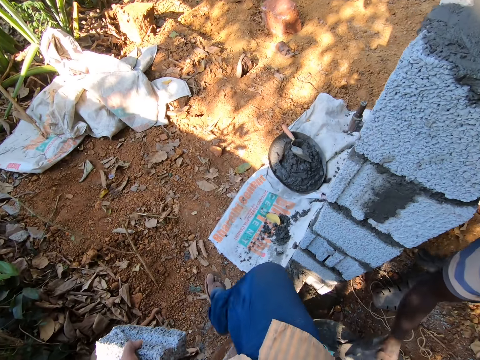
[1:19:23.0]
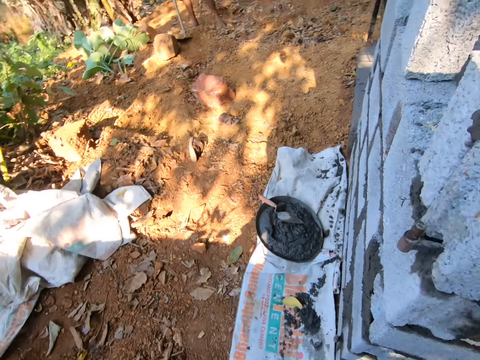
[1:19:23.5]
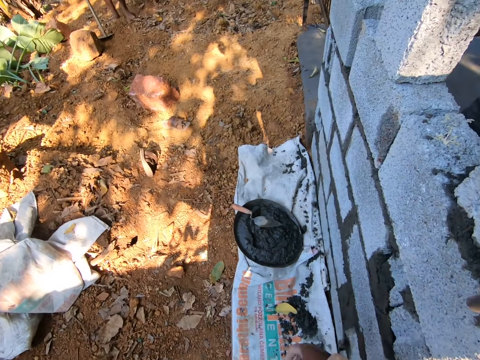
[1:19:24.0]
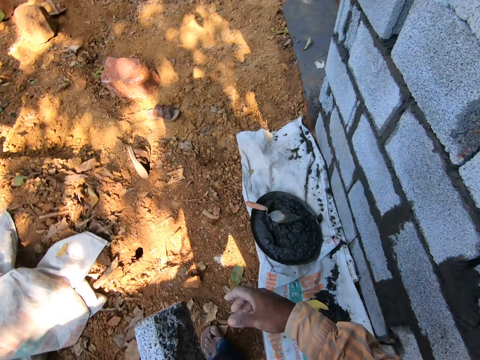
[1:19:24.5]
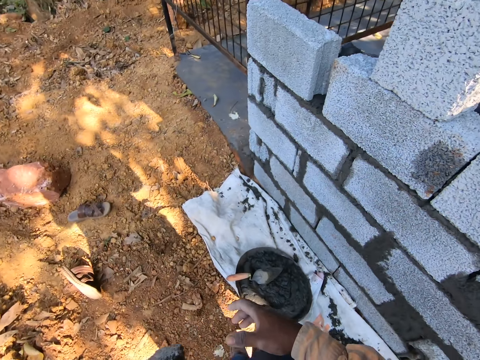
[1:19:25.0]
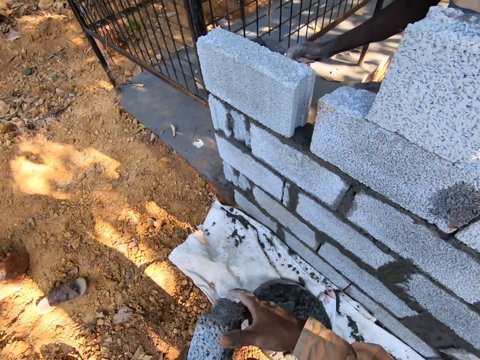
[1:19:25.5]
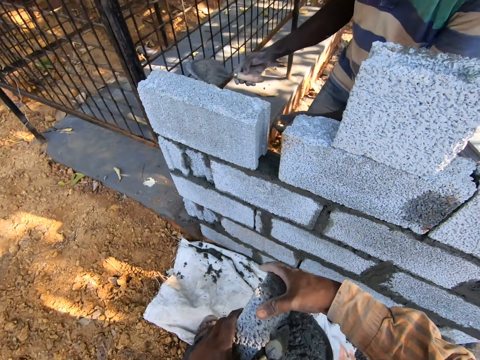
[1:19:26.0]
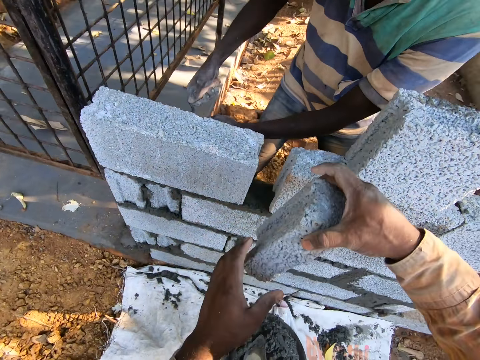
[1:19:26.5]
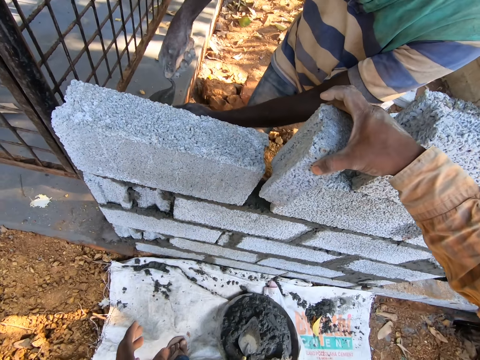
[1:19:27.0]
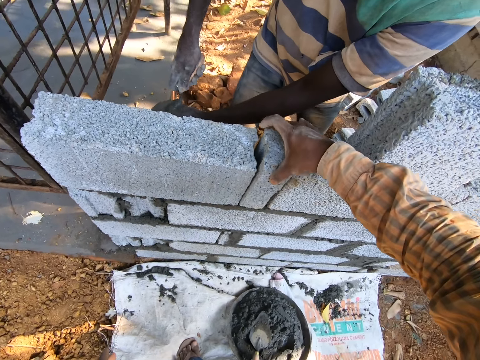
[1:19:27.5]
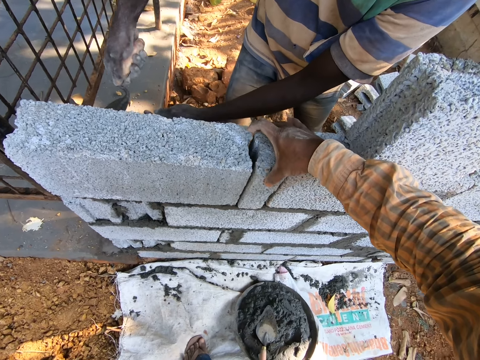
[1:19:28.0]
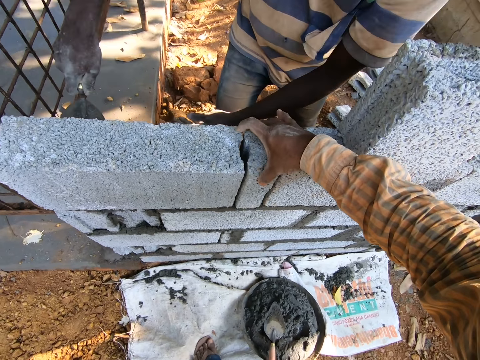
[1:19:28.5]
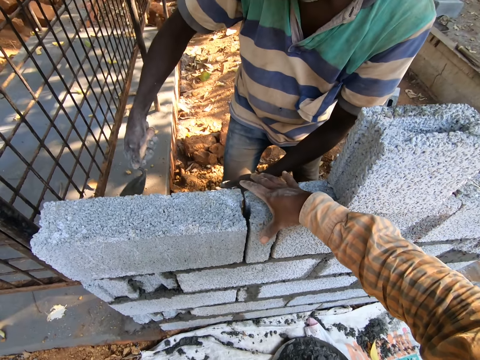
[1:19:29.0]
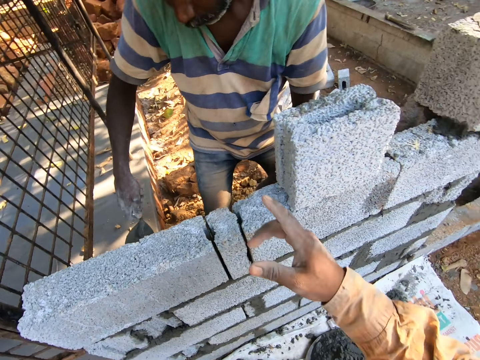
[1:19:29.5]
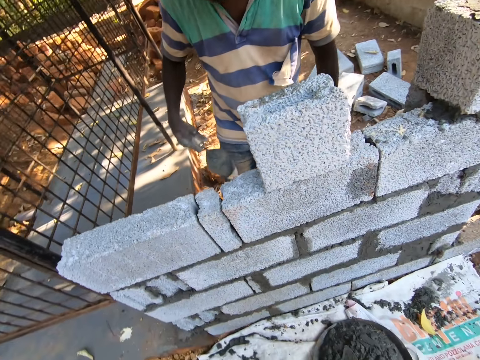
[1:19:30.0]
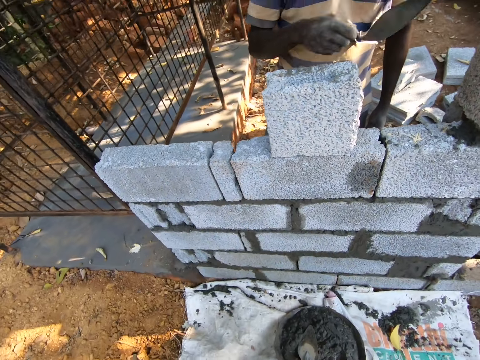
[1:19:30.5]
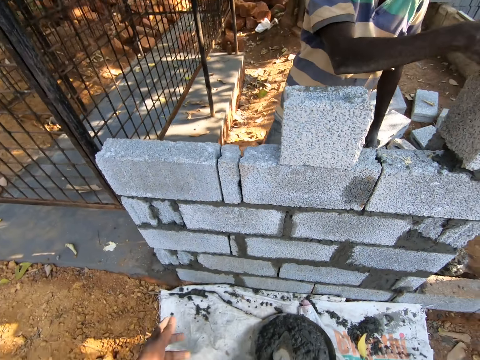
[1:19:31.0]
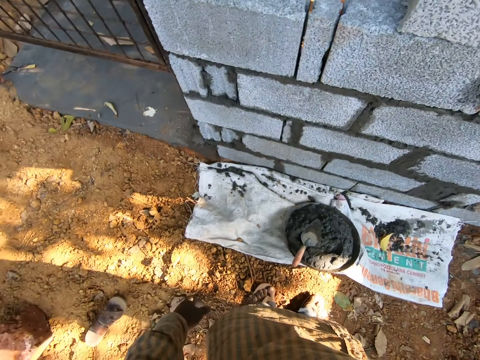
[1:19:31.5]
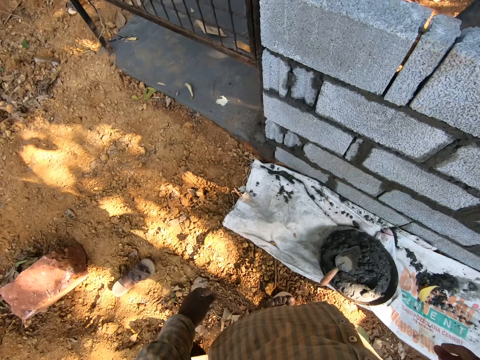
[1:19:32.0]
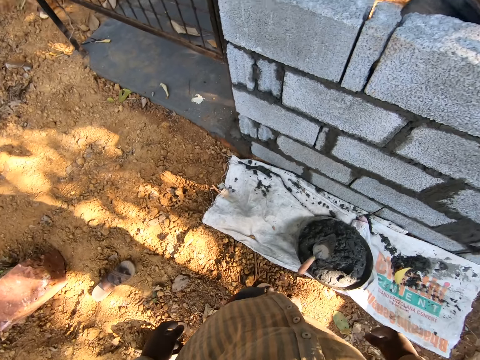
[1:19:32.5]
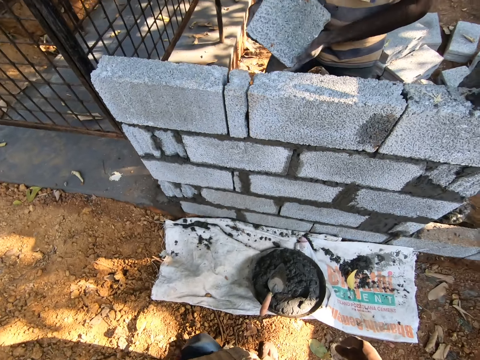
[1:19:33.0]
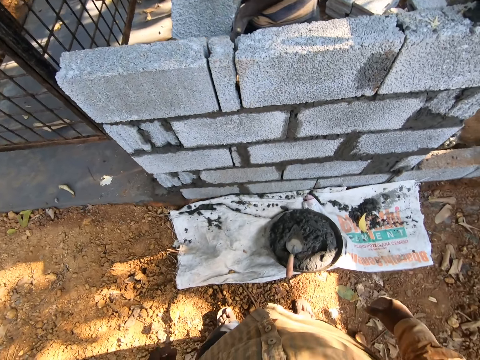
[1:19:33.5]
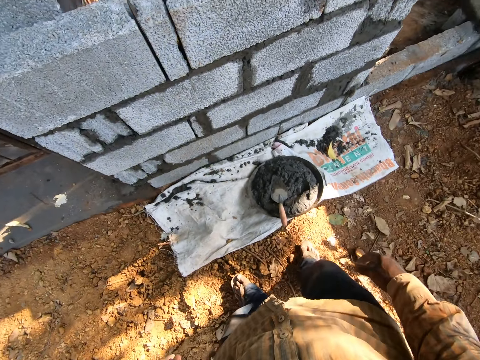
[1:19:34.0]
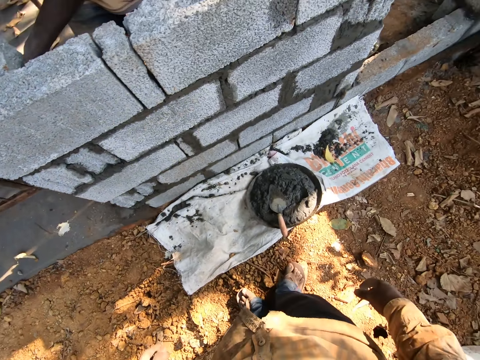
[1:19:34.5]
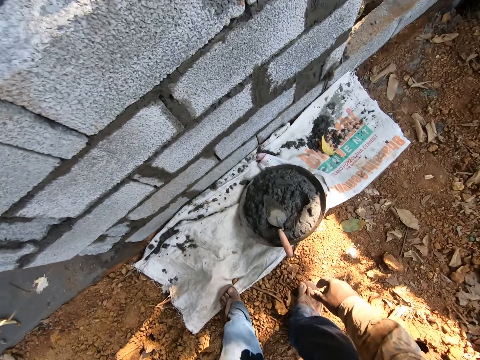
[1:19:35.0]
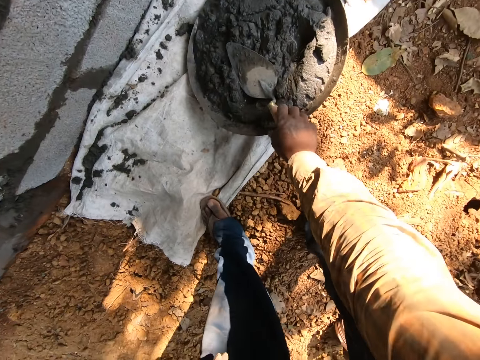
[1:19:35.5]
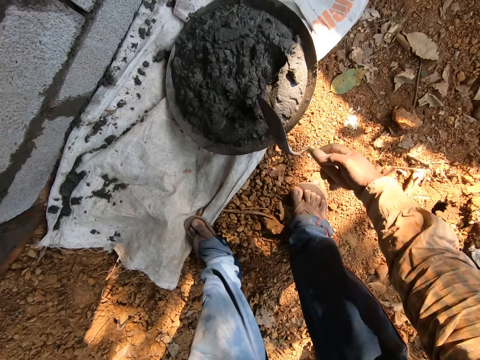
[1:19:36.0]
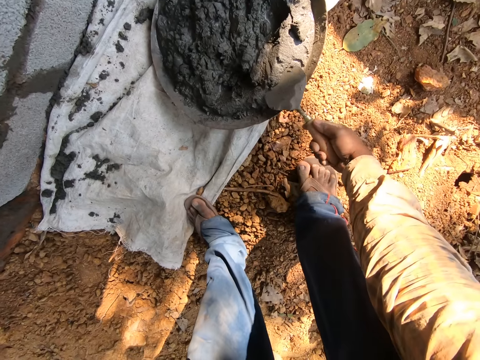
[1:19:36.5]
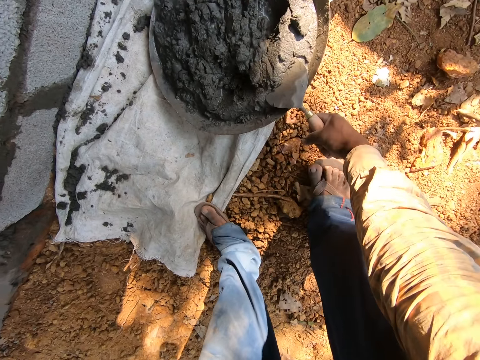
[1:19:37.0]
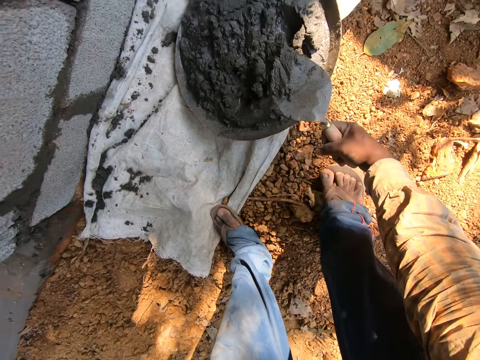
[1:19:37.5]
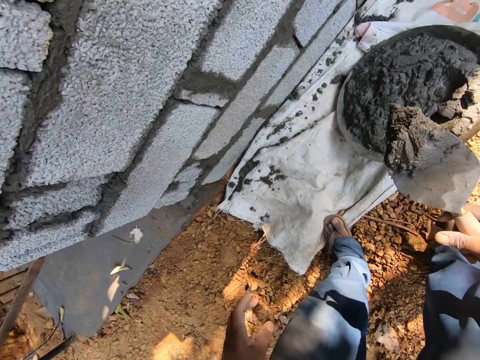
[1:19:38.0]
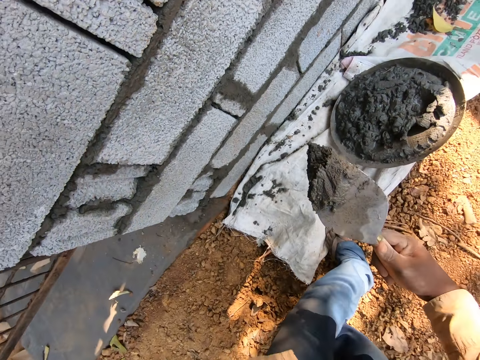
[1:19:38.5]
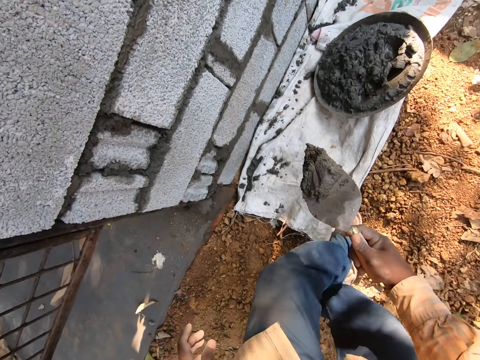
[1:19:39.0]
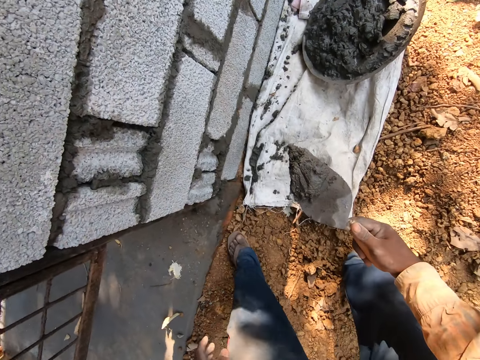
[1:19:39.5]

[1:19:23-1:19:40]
A man plasters wet cement on the wall with the trowel in his right hand. The camera wearer passes the brick from his left hand to his right hand and places the brick in his right hand on the wall. The man holds a brick in both hands and places the brick in both hands on the wall. The camera wearer picks up the trowel in the mortar pan on the ground with his right hand. He scoops wet cement from the mortar pan on the ground with the trowel in his right hand.

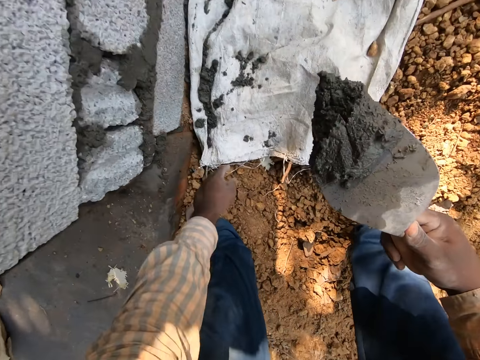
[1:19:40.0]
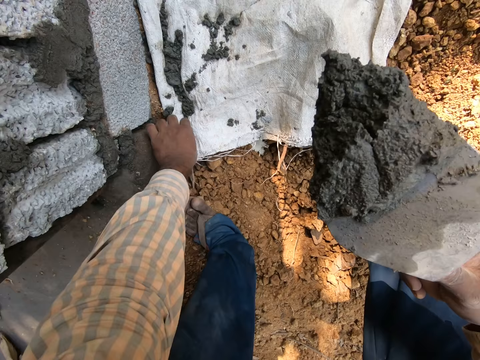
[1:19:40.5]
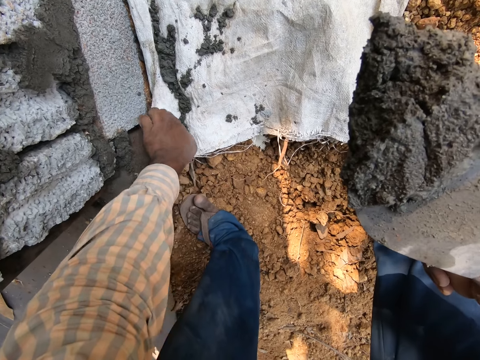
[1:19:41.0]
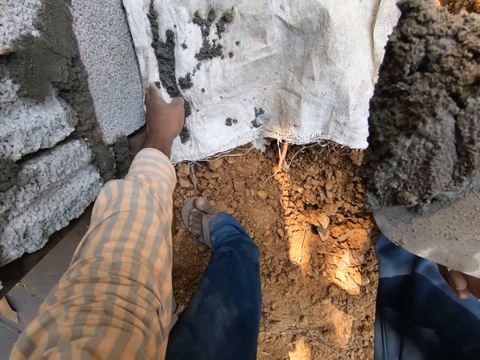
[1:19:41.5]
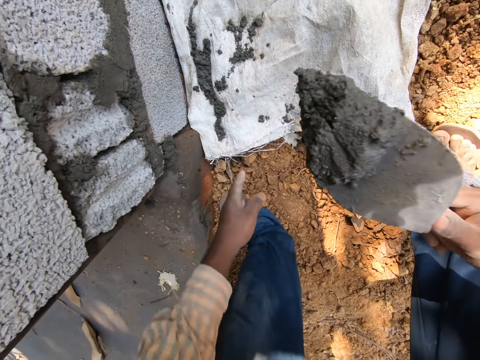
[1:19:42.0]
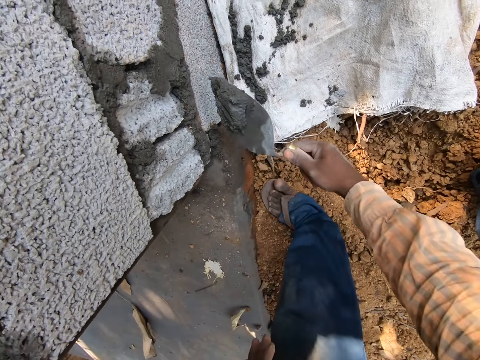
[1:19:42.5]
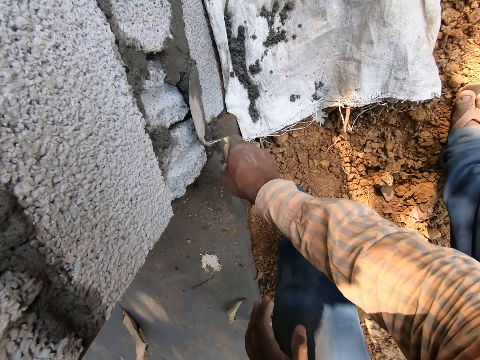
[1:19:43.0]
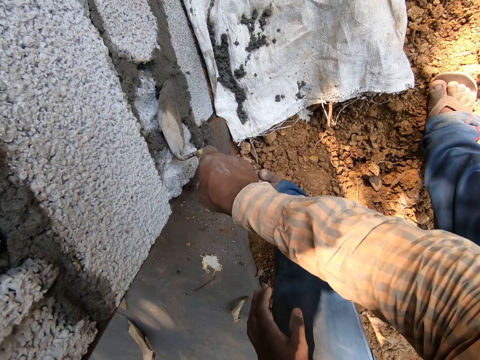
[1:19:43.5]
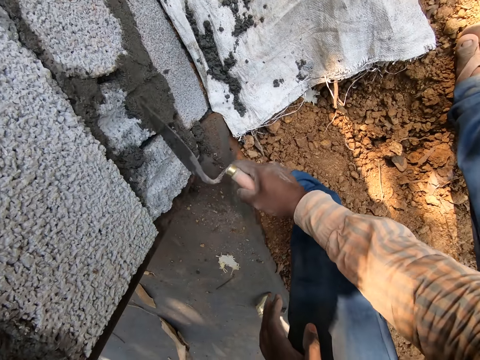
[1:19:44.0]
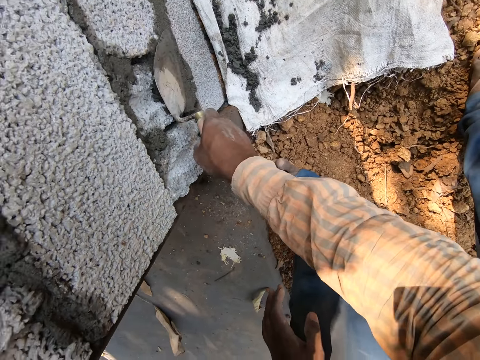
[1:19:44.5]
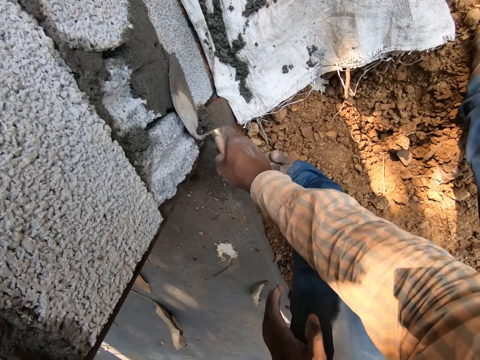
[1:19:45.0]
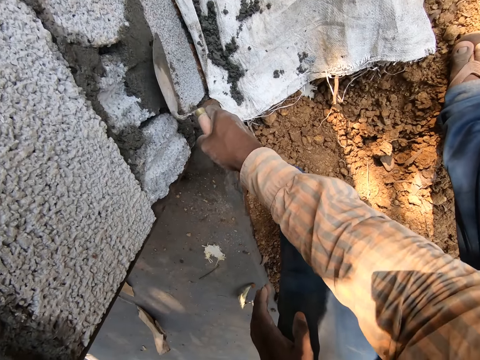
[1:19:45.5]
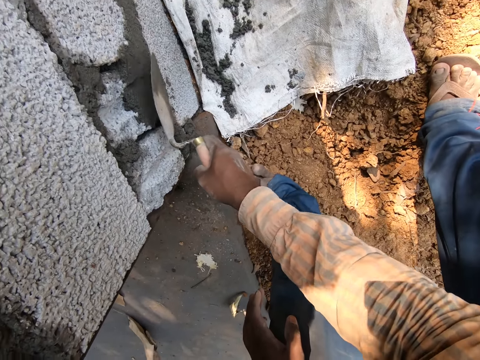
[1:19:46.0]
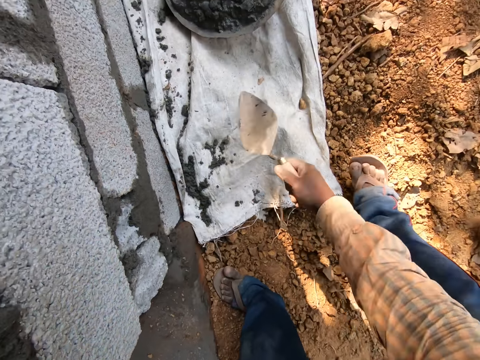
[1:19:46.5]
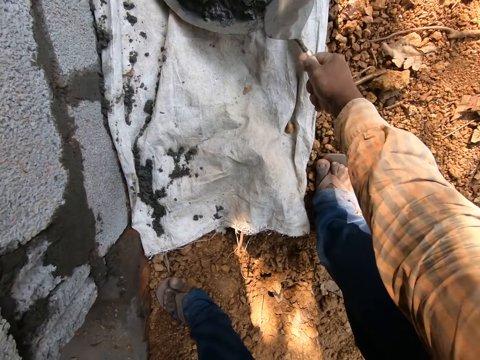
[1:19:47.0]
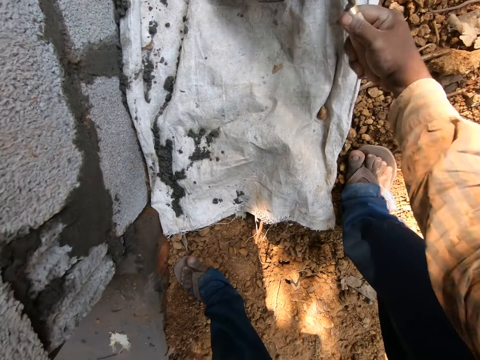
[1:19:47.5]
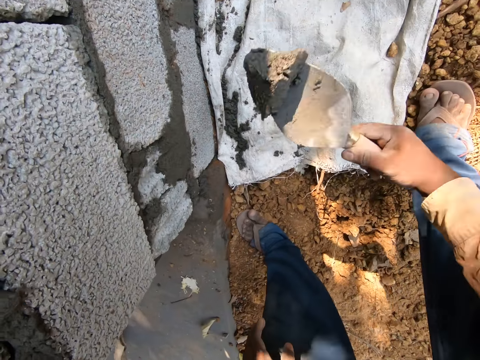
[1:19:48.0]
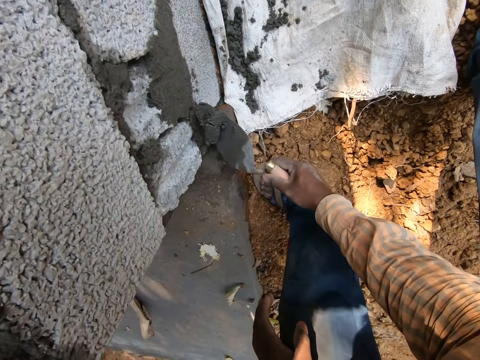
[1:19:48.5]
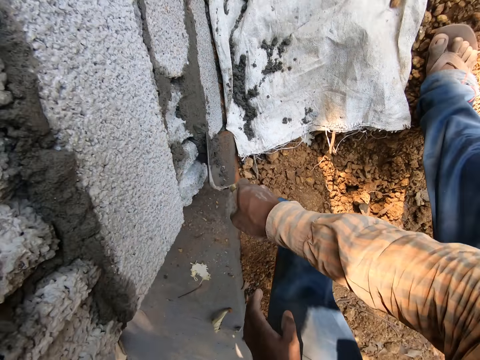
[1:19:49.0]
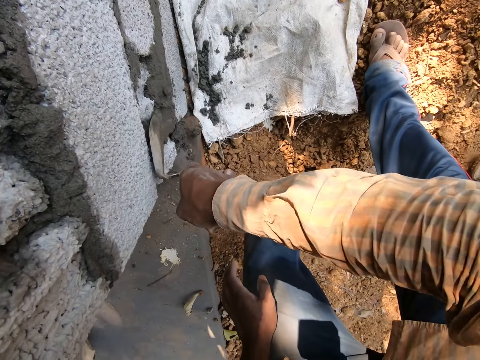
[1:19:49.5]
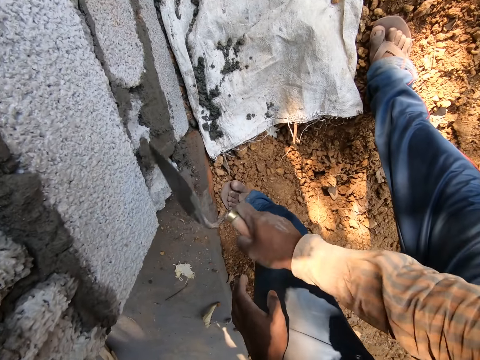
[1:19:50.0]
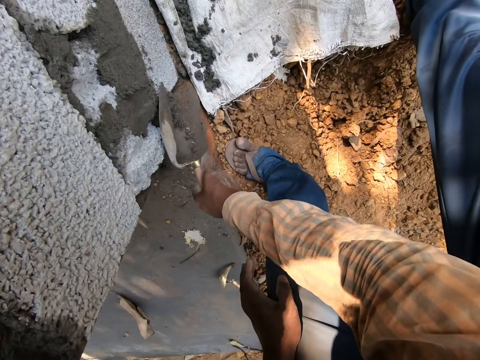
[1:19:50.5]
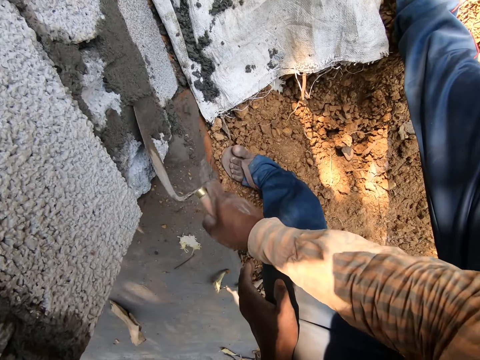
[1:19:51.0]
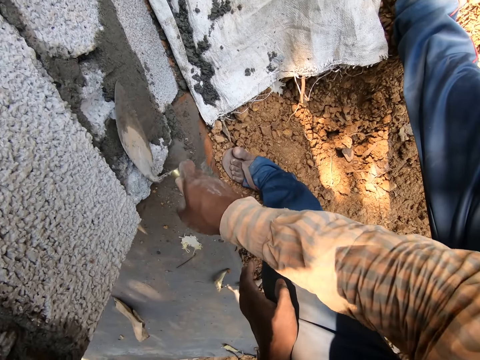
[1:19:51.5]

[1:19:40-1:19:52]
The camera wearer adjusts a sack on the ground with his left hand. He plasters wet cement on the wall with the trowel in his right hand. He scoops wet cement from the mortar pan on the ground with the trowel in his right hand. He plasters wet cement on the wall with the trowel in his right hand.
